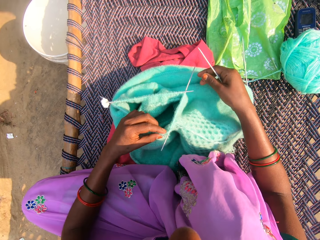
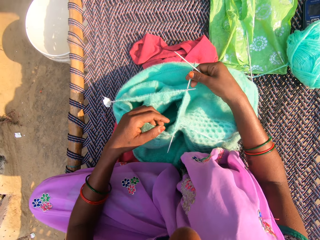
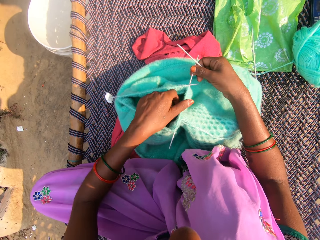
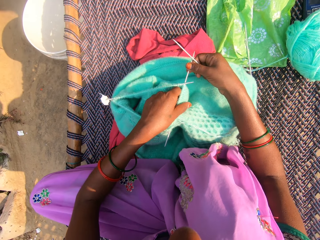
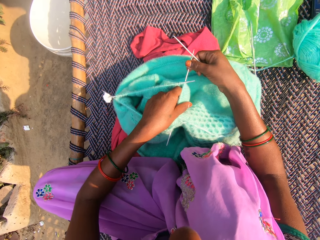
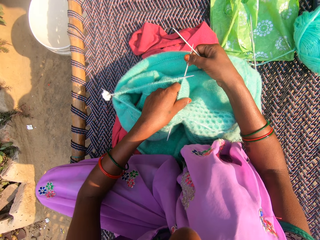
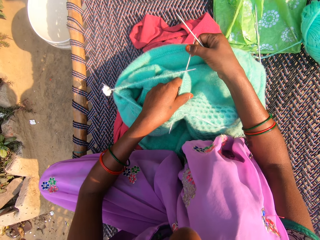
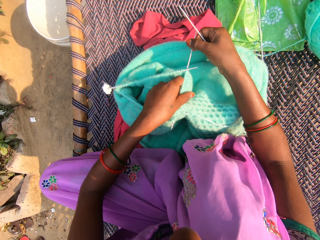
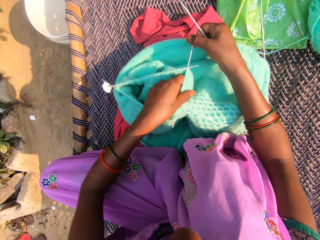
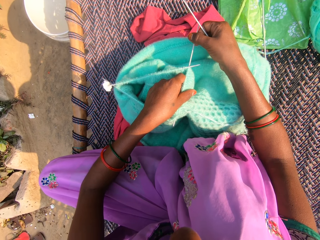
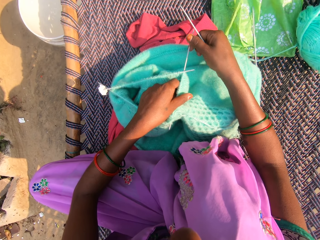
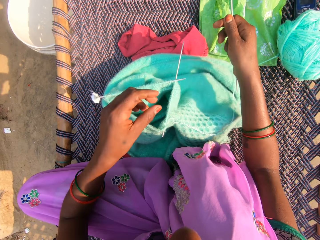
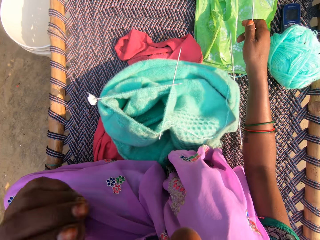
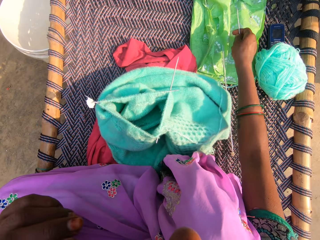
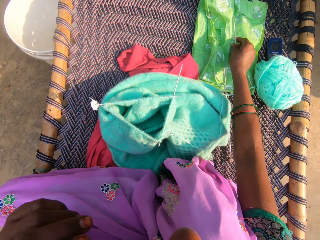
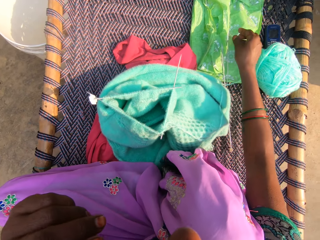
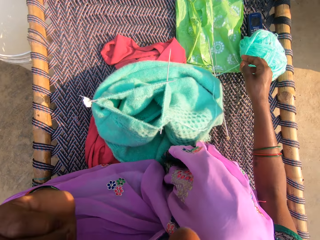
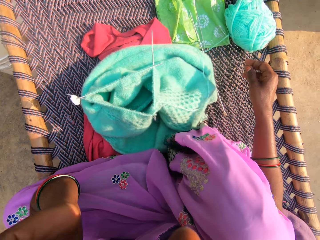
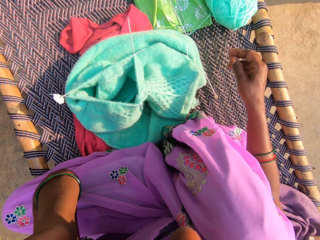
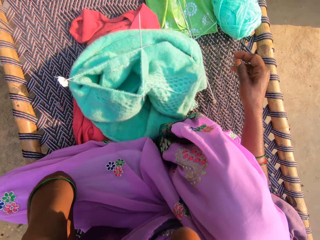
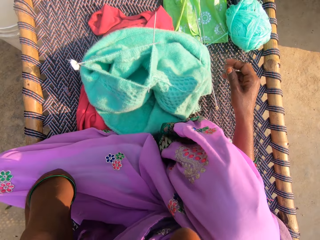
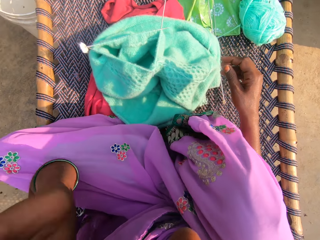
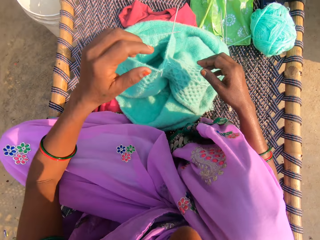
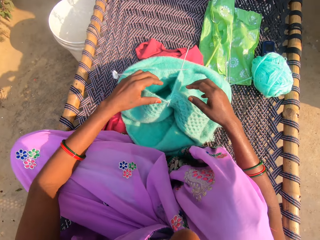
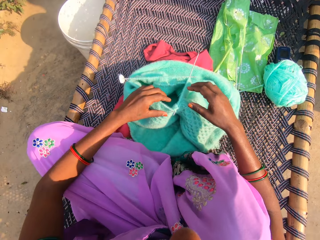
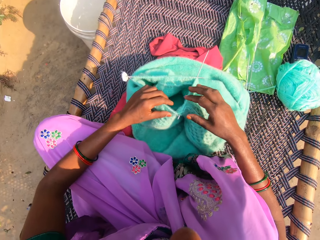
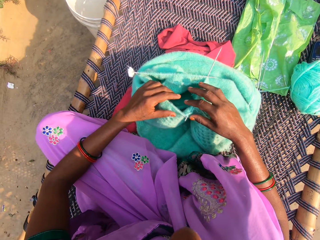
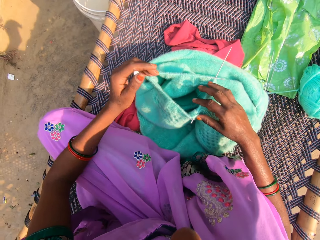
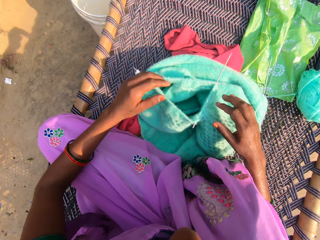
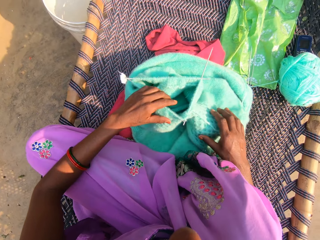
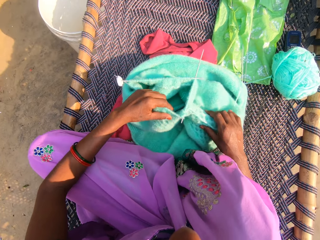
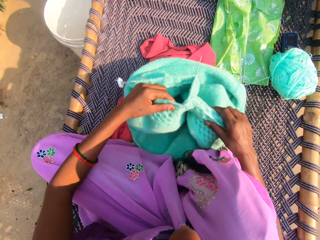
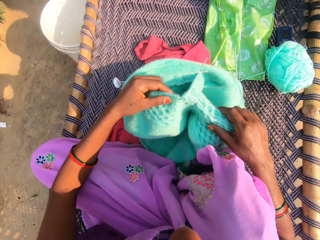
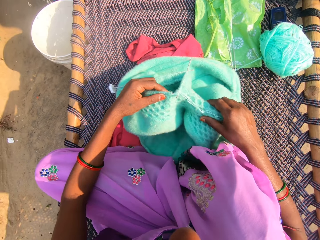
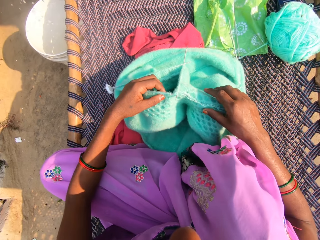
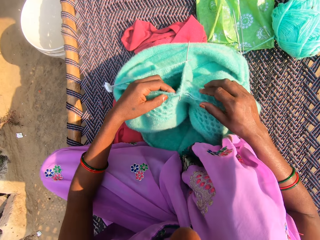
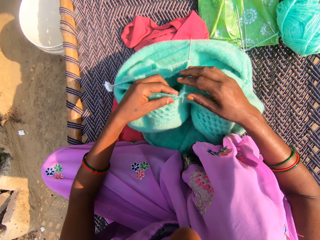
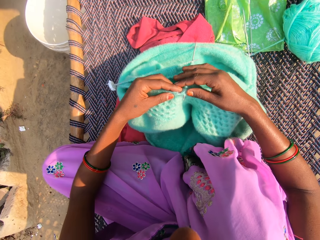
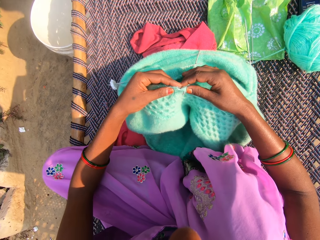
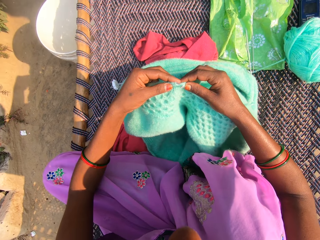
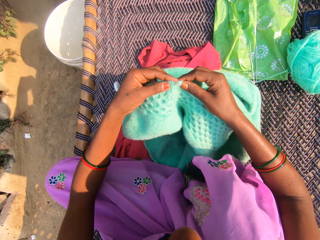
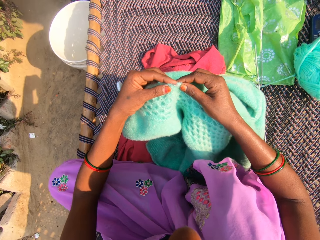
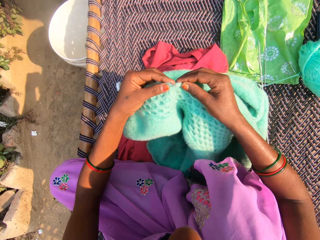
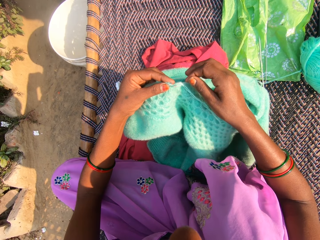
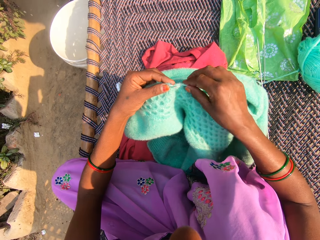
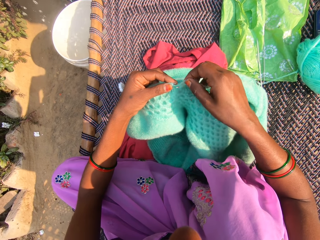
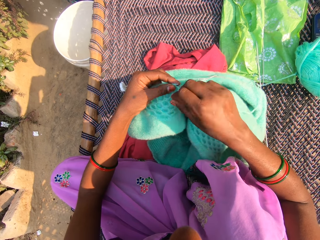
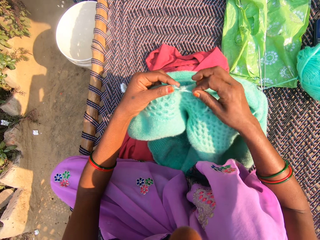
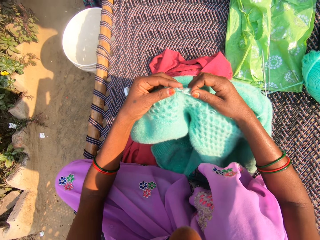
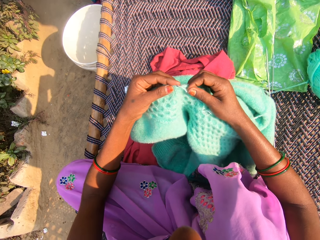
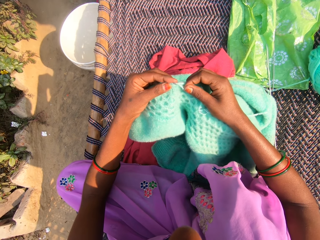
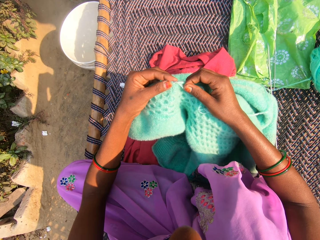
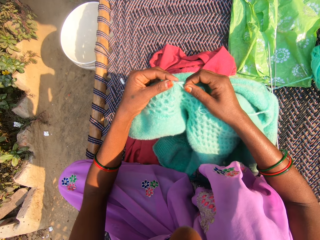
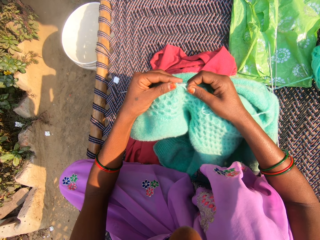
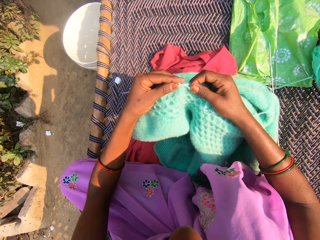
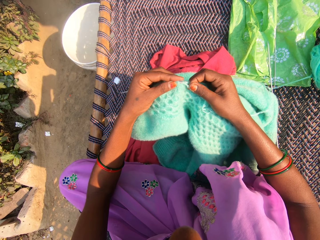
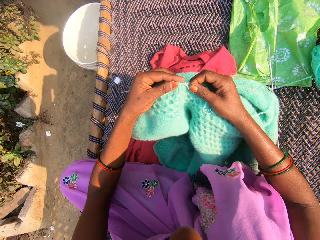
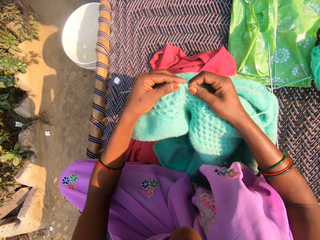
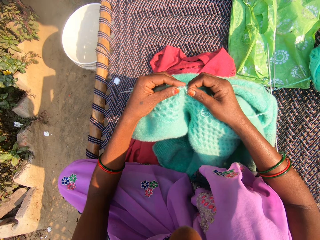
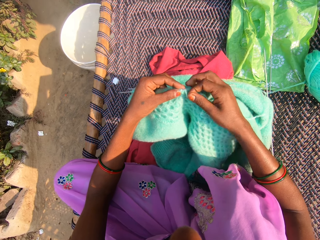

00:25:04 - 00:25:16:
The camera wearer touches her face with her left hand. She drops the knitting pin on a cloth on the woven cot with her right hand. She adjusts the fabric with her hands. She knits the yarn with the knitting pins in her hands.

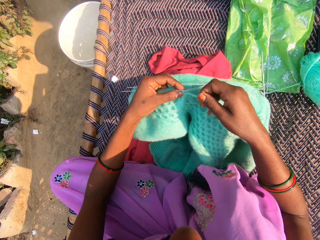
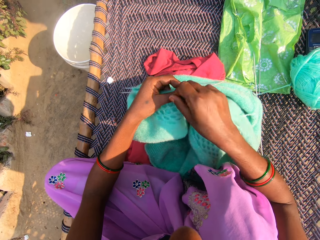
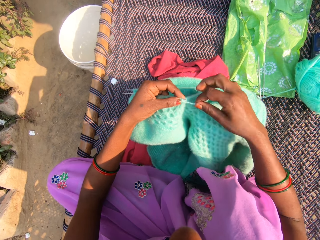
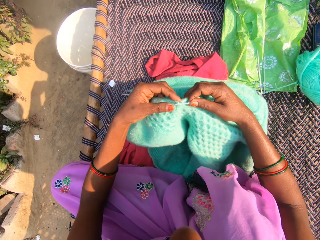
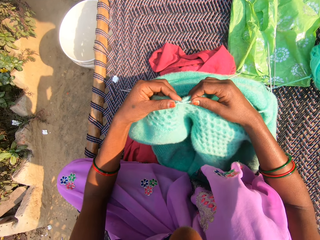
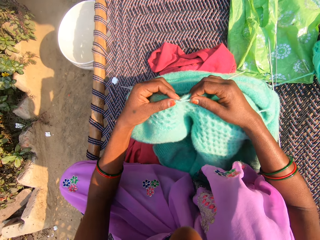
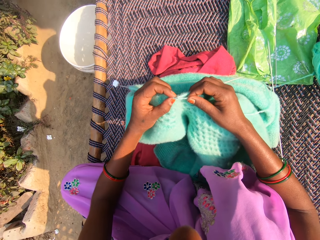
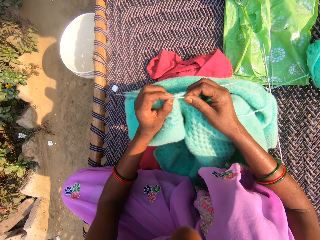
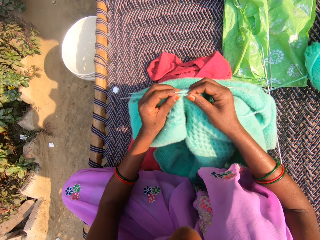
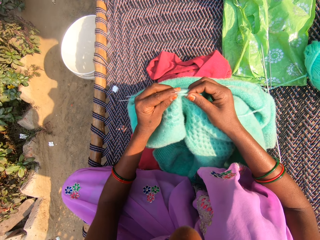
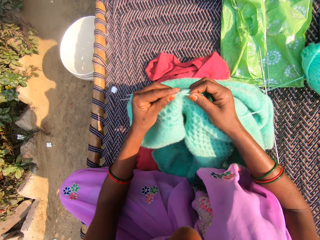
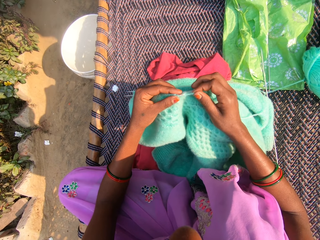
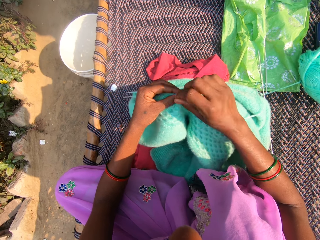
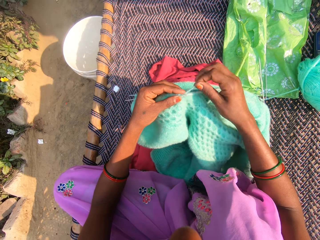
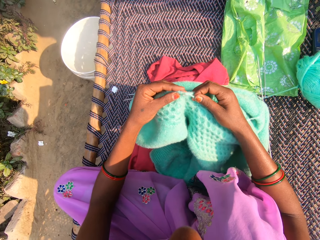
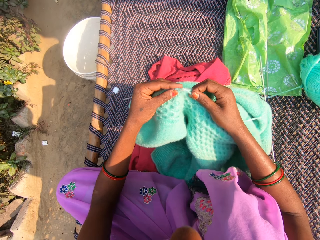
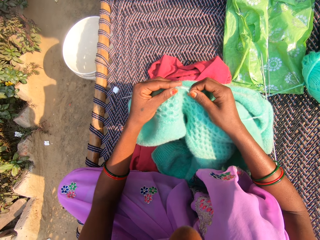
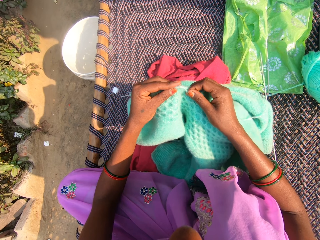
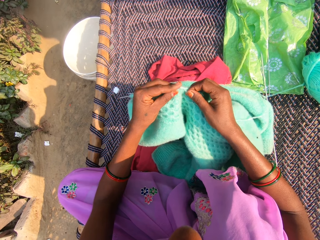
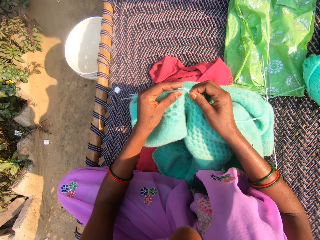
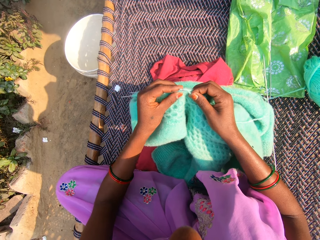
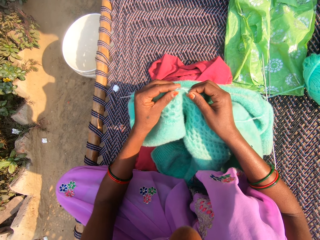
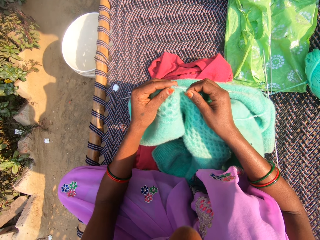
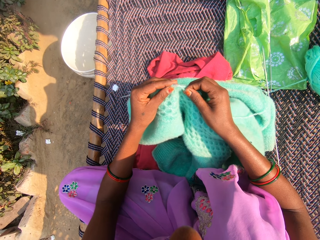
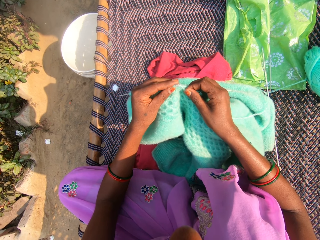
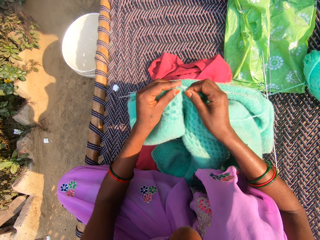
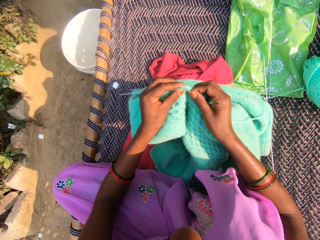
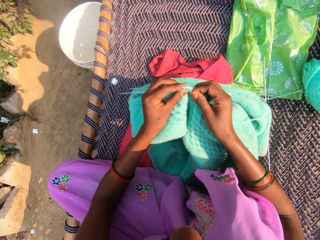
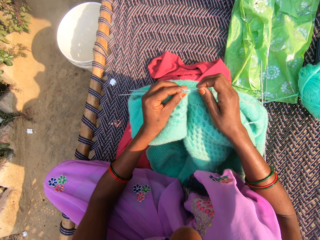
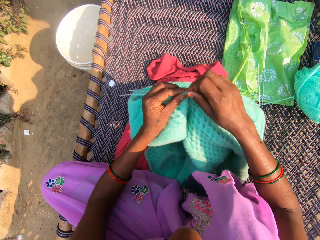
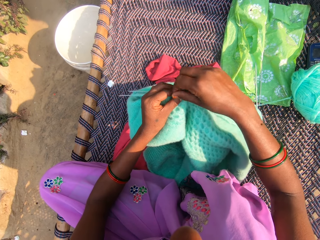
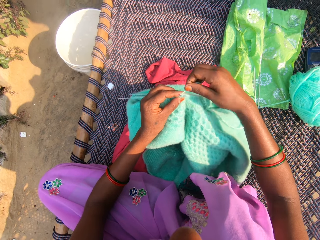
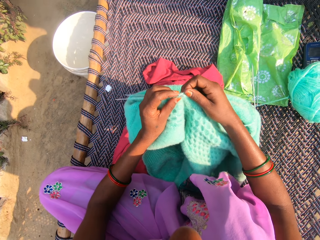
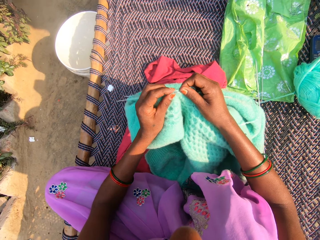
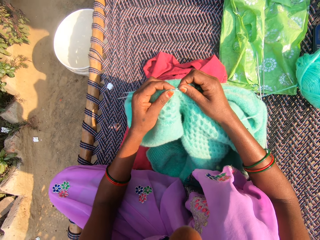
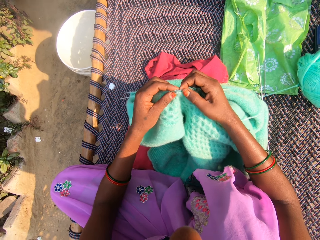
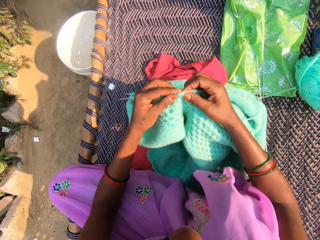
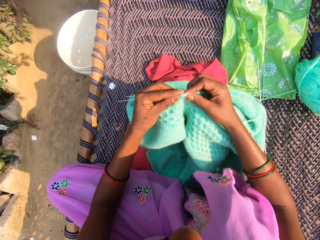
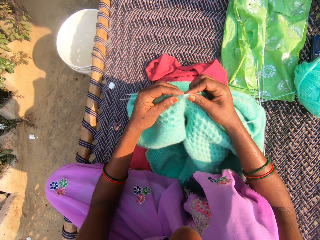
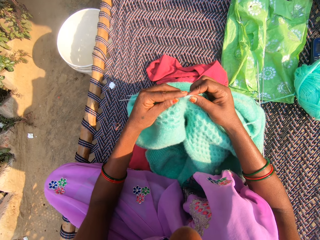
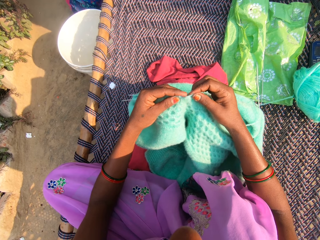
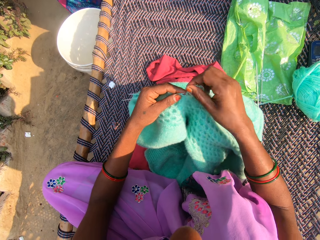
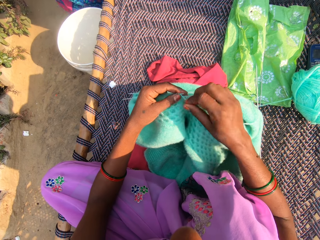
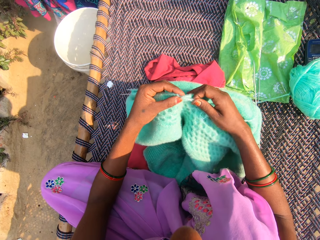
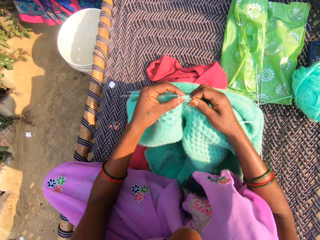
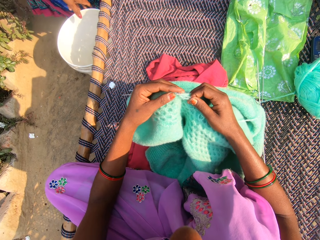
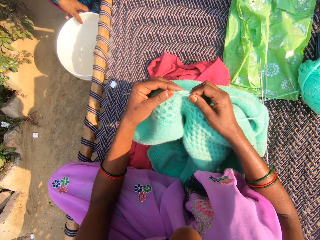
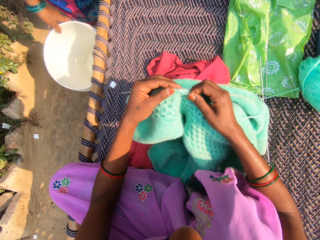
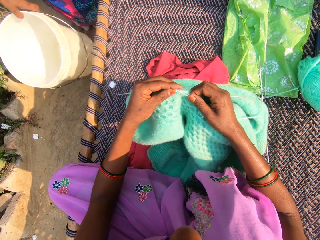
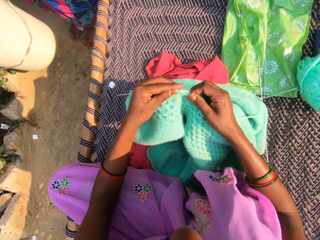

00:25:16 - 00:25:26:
The woman carries the bucket from the floor with her left hand.
